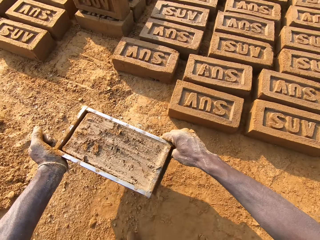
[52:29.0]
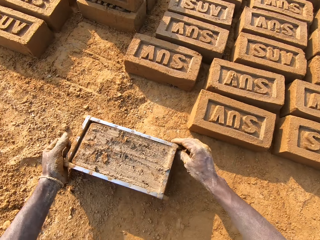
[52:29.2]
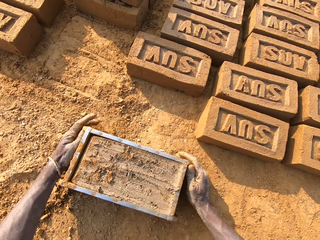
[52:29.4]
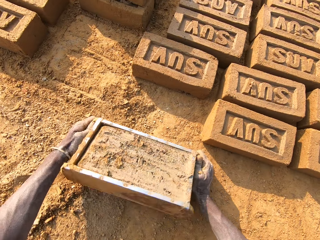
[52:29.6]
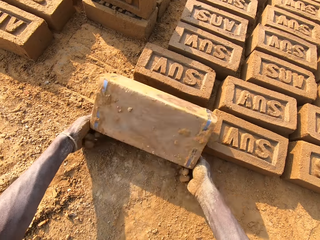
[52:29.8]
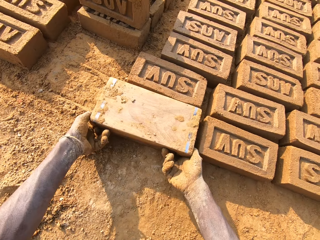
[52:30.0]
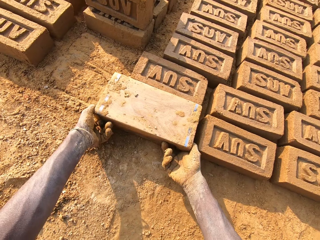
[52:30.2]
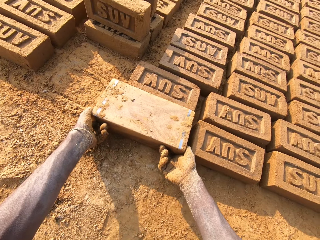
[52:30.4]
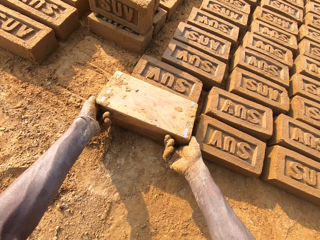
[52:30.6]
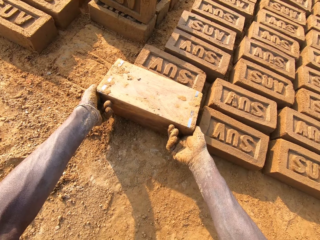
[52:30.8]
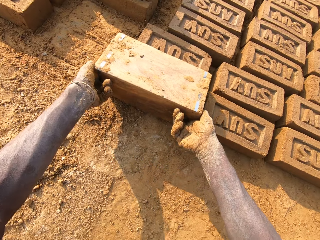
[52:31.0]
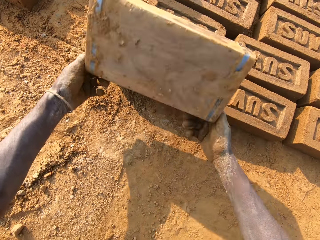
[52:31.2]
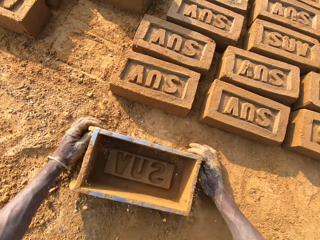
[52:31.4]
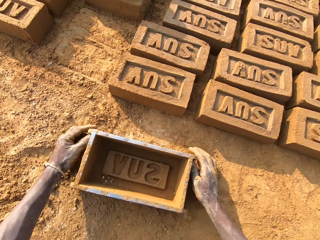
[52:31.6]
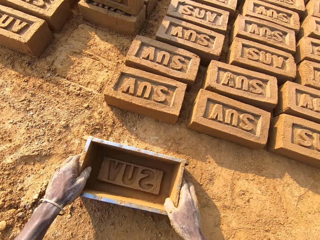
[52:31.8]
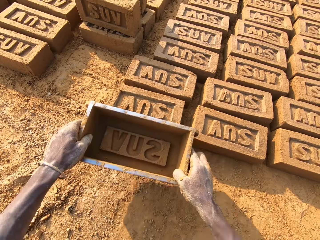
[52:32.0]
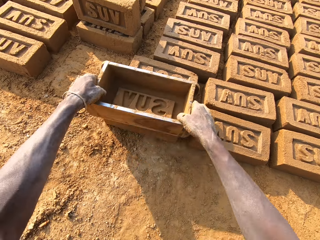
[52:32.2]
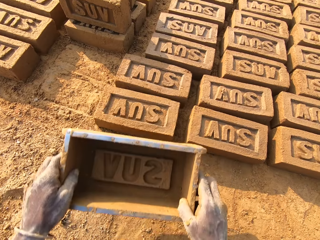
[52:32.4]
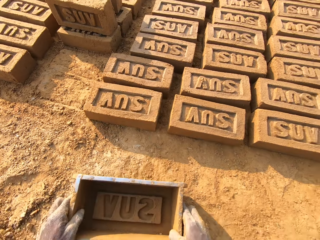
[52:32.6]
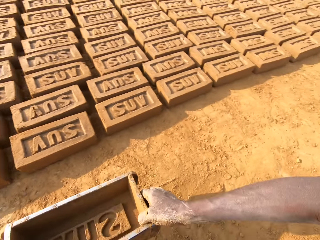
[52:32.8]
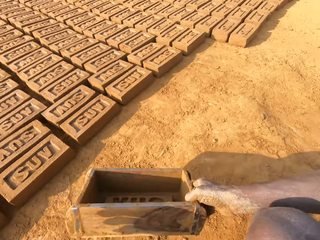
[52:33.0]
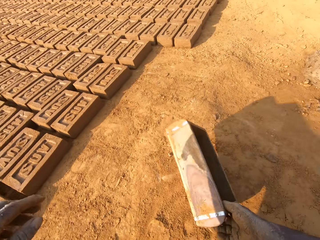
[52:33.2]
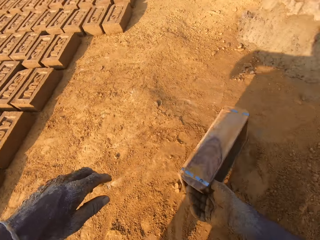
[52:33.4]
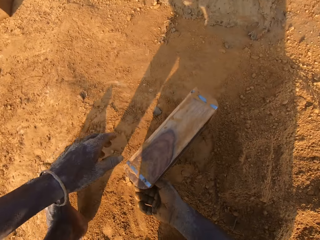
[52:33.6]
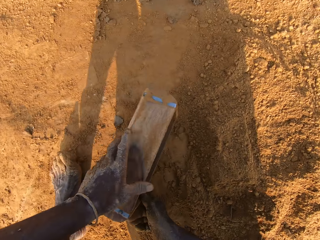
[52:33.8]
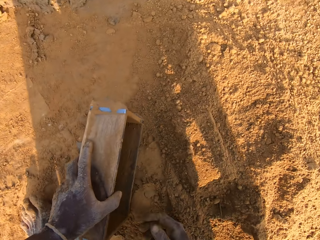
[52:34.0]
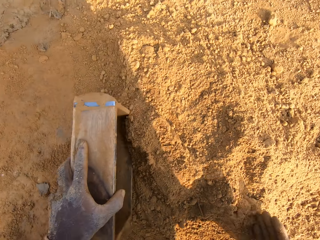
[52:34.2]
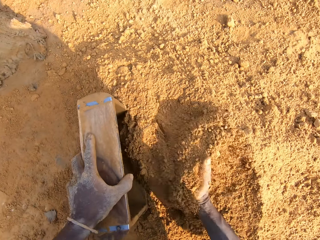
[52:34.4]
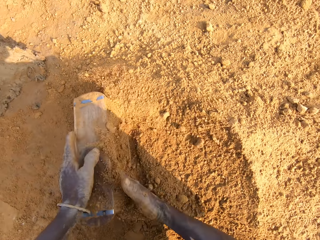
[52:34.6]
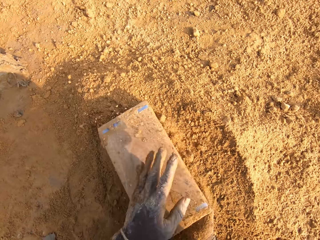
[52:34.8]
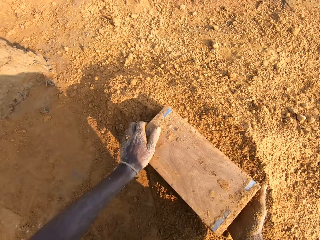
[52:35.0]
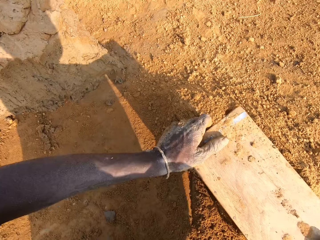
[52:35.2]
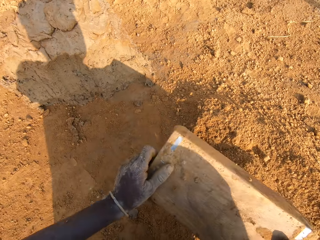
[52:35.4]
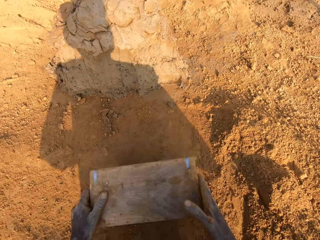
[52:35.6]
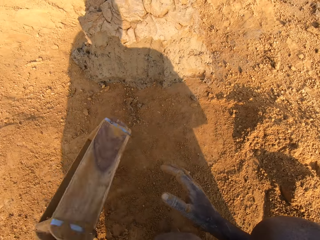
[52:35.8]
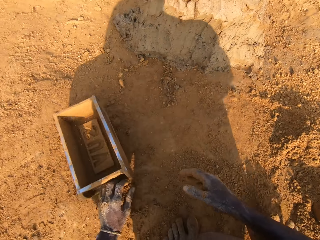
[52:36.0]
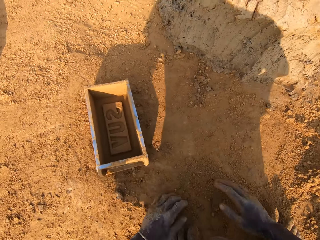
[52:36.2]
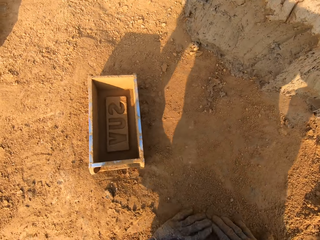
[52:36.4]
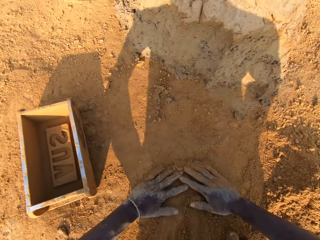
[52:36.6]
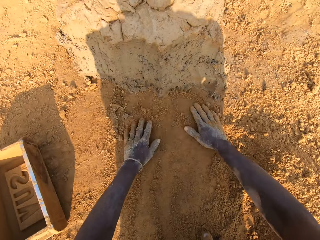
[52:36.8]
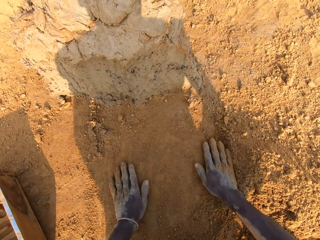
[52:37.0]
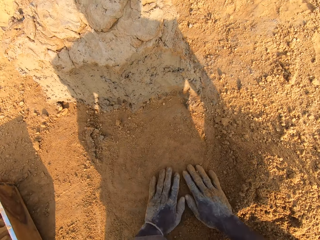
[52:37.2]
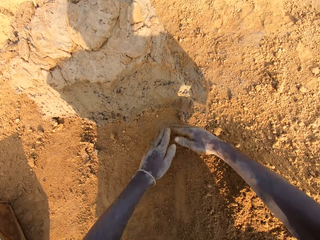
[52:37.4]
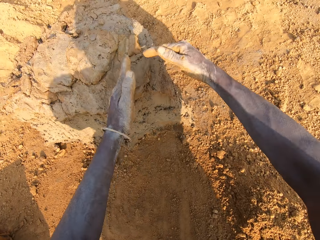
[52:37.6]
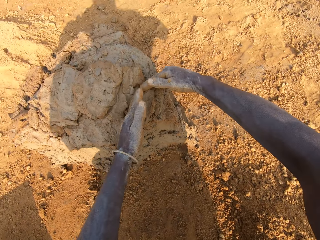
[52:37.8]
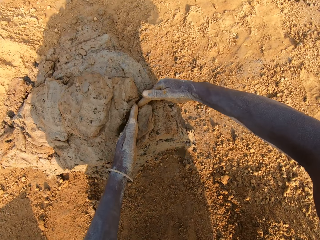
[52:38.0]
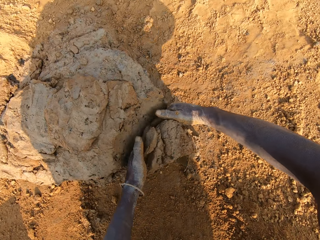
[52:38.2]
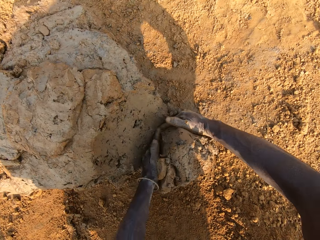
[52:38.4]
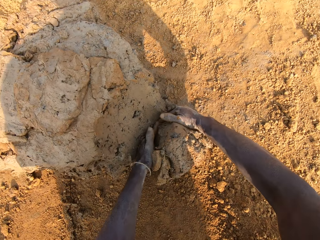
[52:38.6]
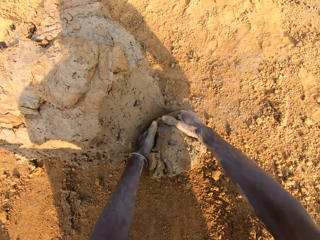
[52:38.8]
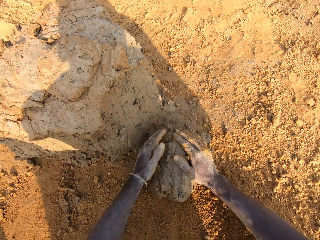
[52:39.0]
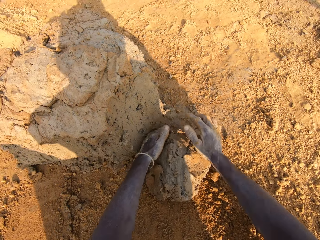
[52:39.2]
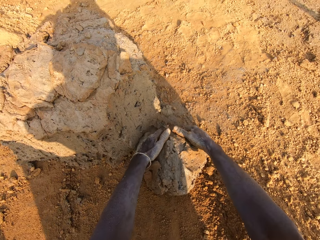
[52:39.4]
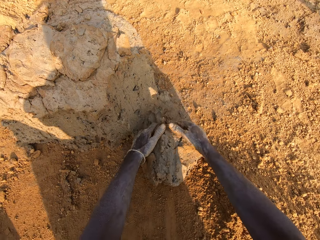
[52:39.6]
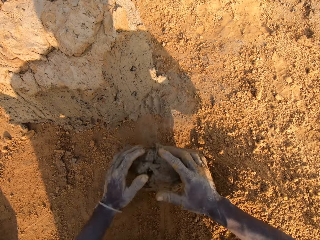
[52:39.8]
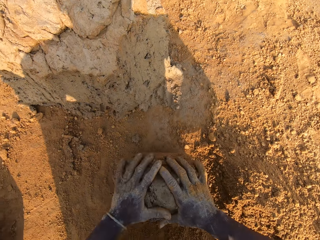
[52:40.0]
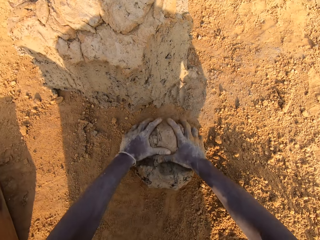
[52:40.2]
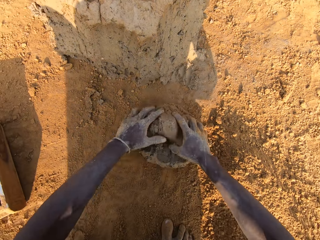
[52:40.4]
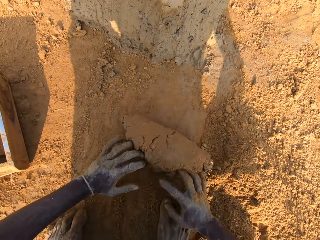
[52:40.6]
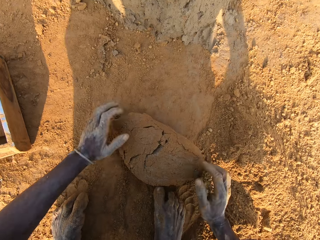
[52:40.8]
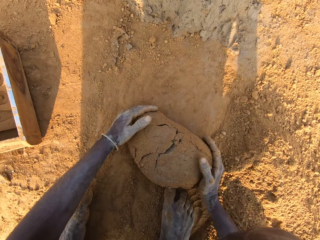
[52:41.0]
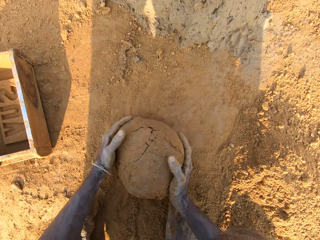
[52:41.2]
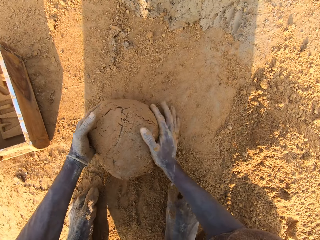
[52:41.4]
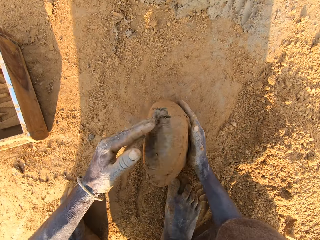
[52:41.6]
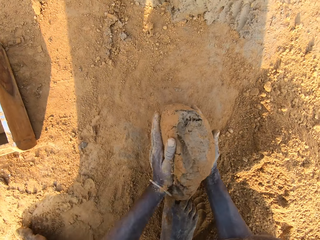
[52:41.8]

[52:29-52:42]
The camera wearer puts down the brick mold. He flips the brick mold upside down. He lays the brick. He removes the brick mold from the brick. He puts down the brick mold. He taps the brick with the brick mold in his hands. He moves to the sandy area. He packs sand or soil into the brick mold. He pours the sand in the brick mold on the ground. He puts the brick mold on the ground. He slides his hands on the ground. He spreads the soil. He cuts out a portion of mortar from the heap of mortar with hands. He molds the mortar on the ground.

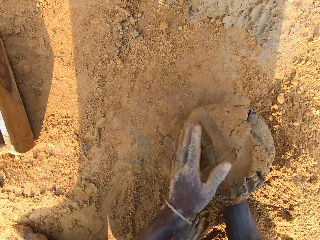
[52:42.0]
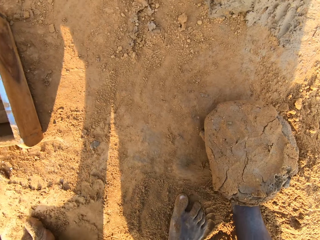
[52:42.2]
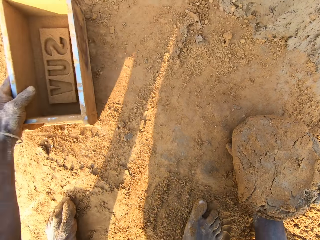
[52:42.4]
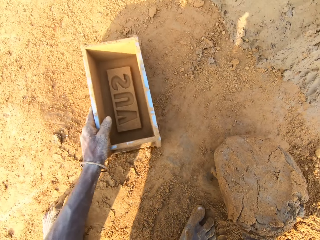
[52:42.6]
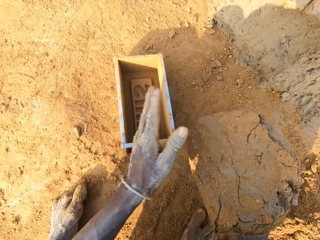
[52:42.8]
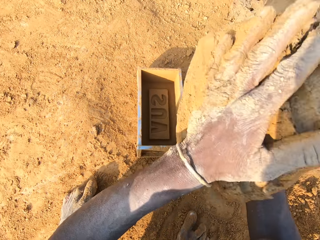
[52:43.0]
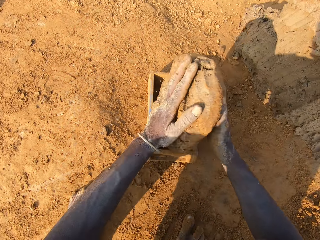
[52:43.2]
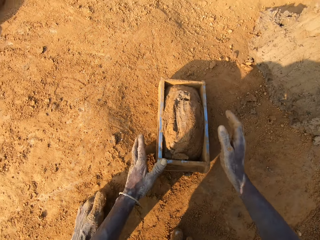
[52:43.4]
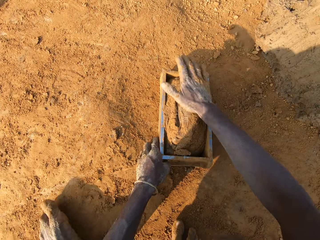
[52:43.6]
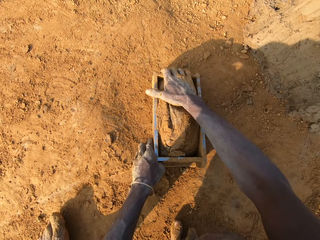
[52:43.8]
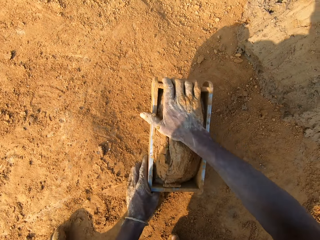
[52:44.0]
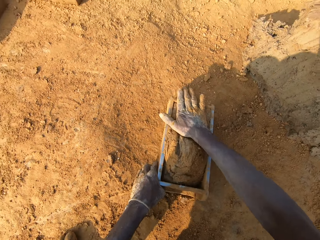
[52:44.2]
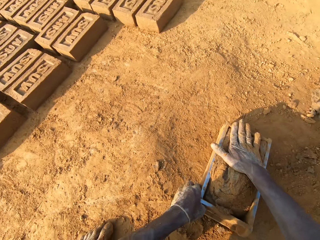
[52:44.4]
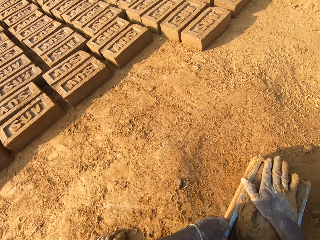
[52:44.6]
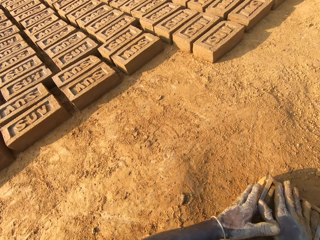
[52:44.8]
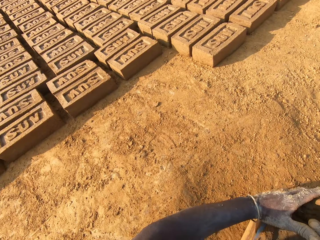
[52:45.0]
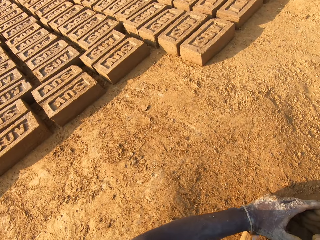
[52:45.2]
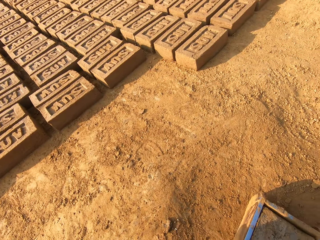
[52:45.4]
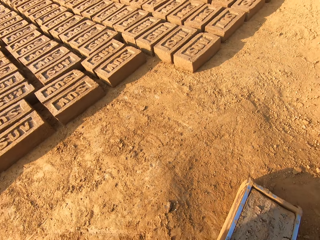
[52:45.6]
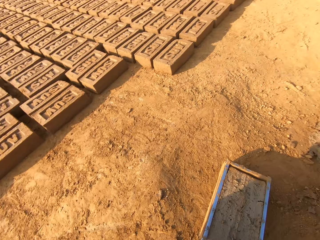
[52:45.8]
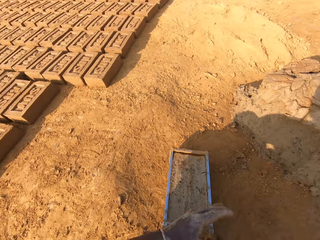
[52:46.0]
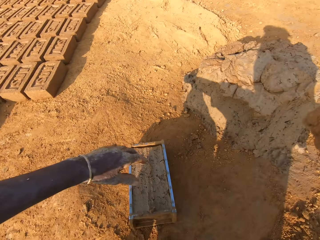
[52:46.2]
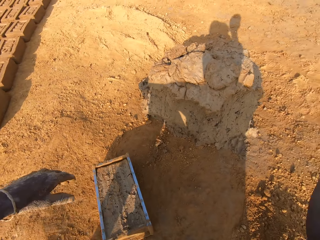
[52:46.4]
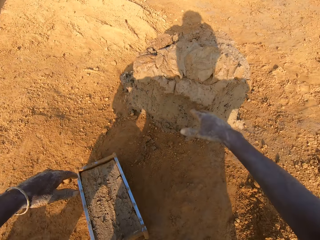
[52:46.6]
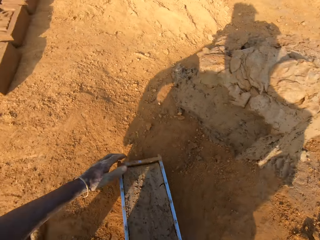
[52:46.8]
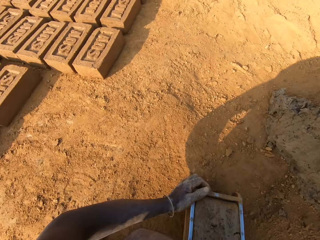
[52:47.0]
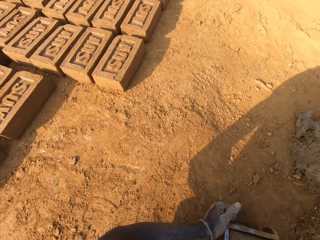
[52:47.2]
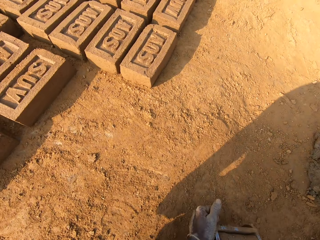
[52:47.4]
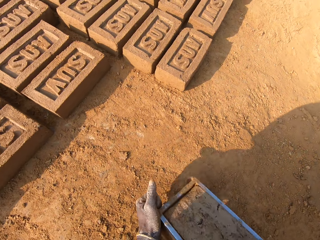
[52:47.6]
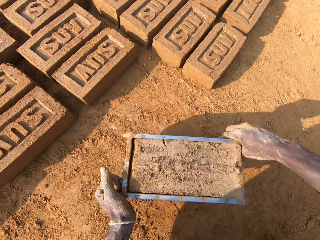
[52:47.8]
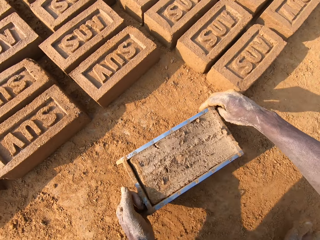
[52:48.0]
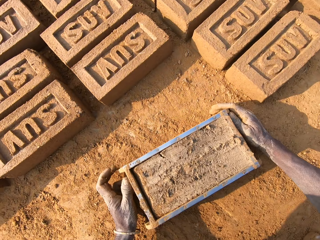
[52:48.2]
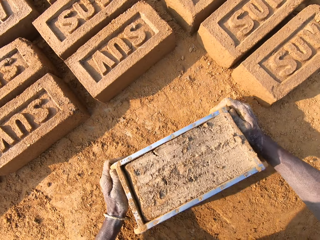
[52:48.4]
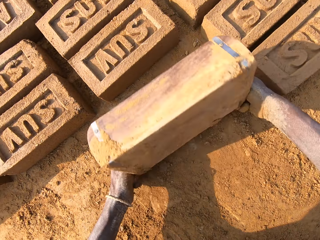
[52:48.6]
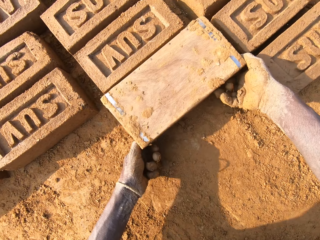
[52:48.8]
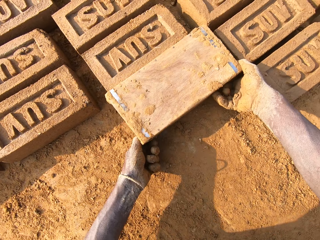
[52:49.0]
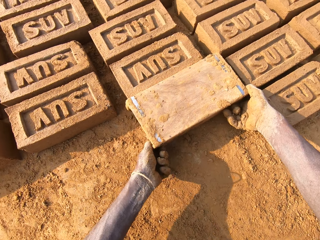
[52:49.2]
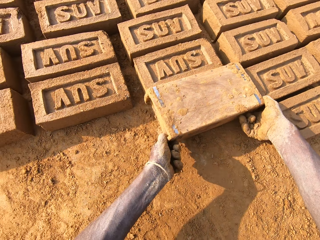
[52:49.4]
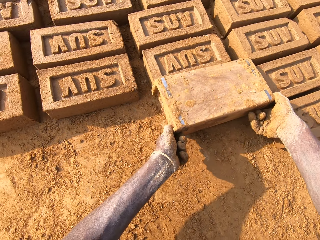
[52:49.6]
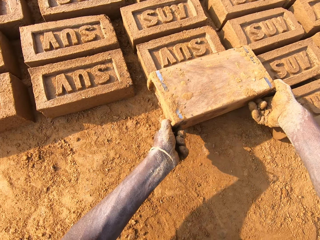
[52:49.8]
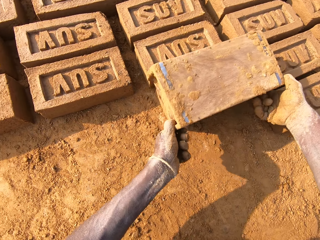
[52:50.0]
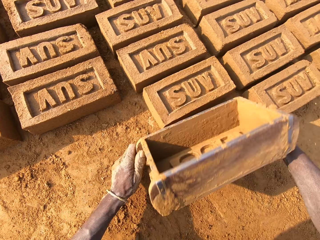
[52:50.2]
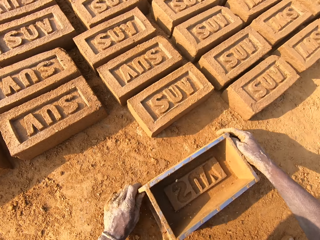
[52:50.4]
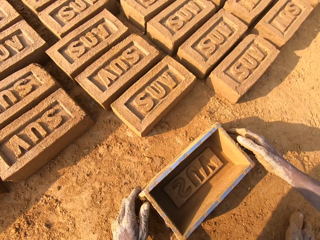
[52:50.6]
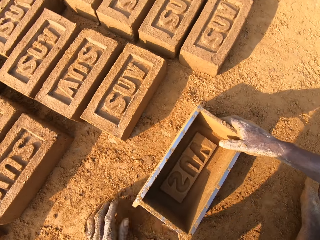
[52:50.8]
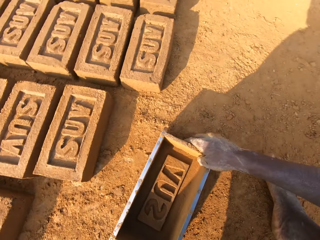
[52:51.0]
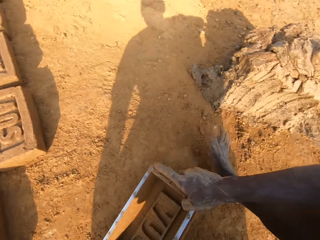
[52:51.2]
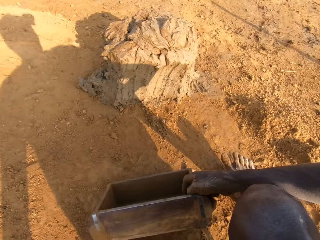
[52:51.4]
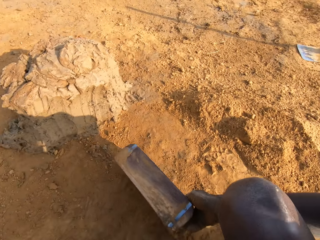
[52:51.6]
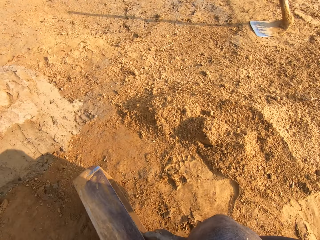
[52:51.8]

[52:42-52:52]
The camera wearer adjusts the brick mold closer with his left hand. He loads the mortar or mud into the brick mold. He levels the mud. He scrapes the mortar from the brick mold with his hands. He sticks the mud to the mud. He drops the portion of mortar in his hands on the heap of mortar. He moves the brick mold closer to the bricks aligned on the ground. He puts down the brick mold. He flips the brick mold upside down. He lays the brick. He removes the brick mold from the brick. He puts down the brick mold. He taps the brick with the brick mold in his hands.
